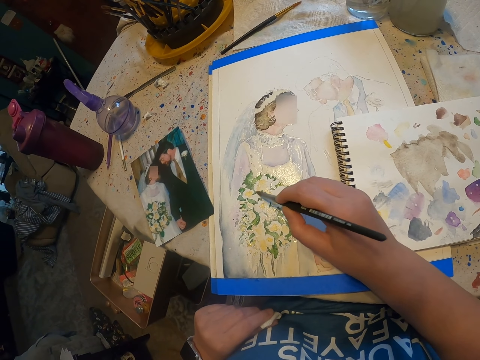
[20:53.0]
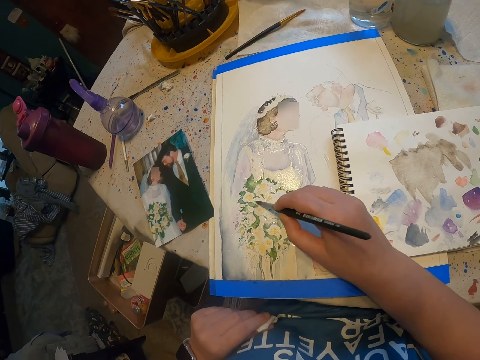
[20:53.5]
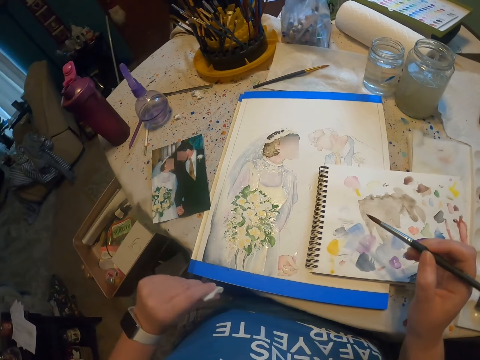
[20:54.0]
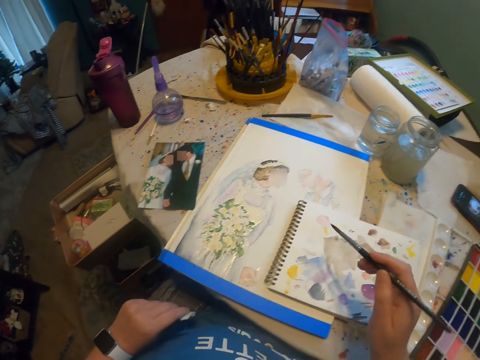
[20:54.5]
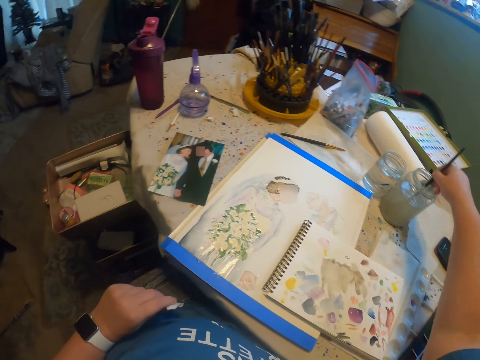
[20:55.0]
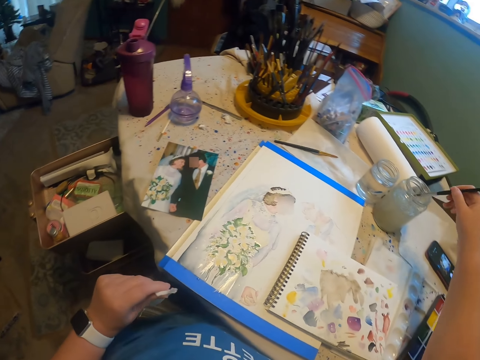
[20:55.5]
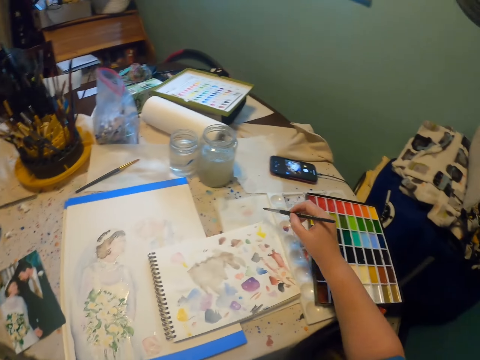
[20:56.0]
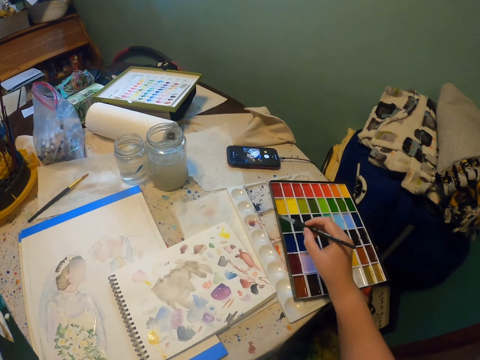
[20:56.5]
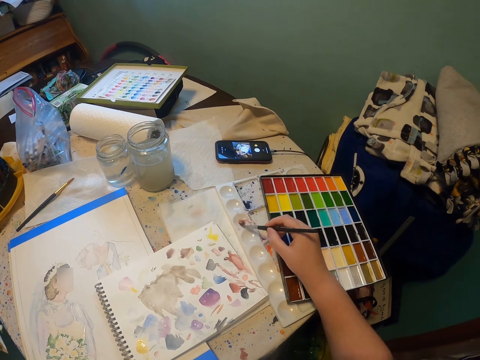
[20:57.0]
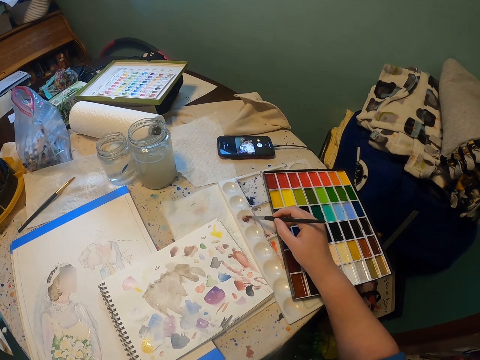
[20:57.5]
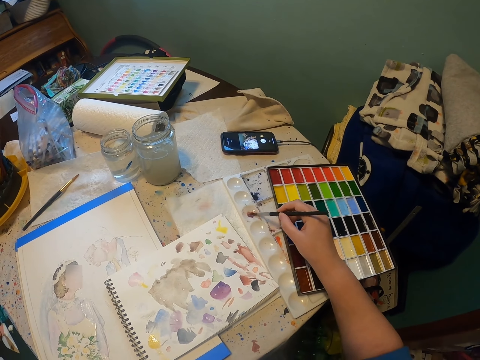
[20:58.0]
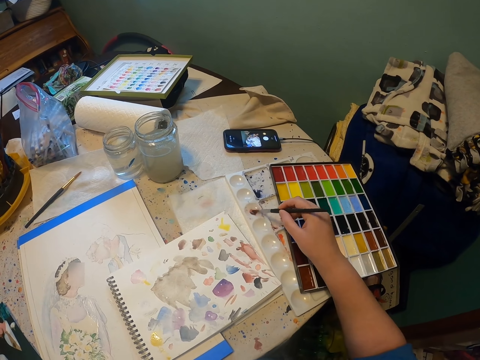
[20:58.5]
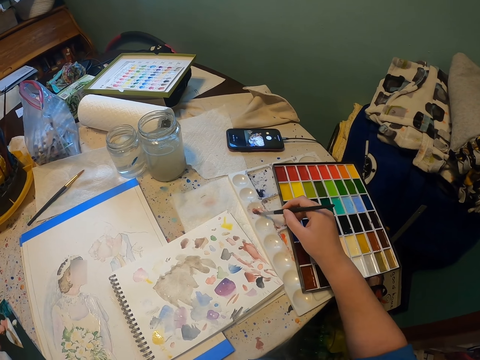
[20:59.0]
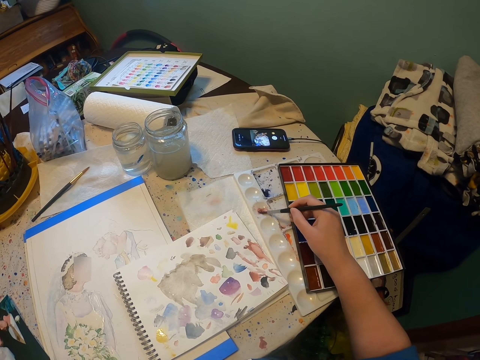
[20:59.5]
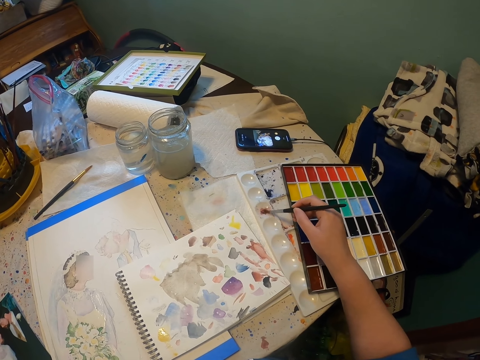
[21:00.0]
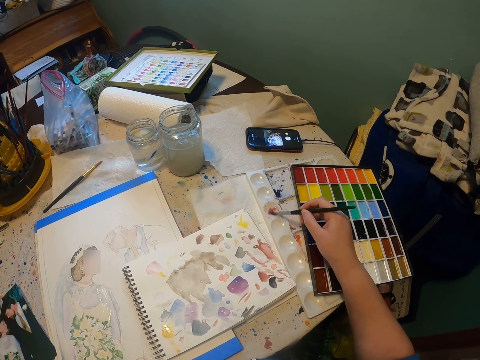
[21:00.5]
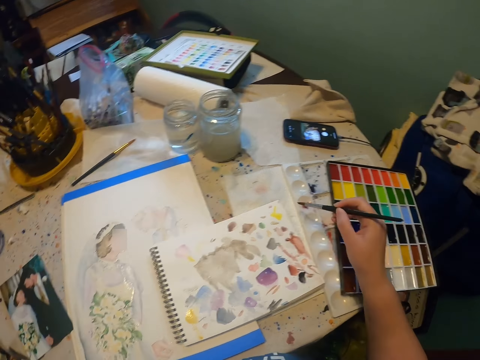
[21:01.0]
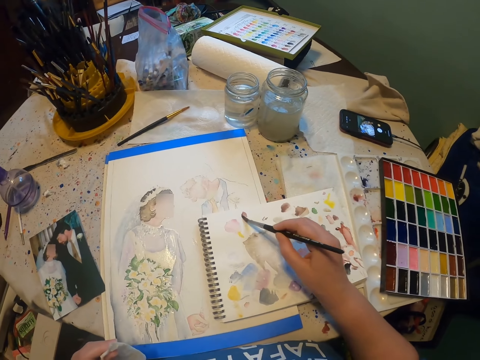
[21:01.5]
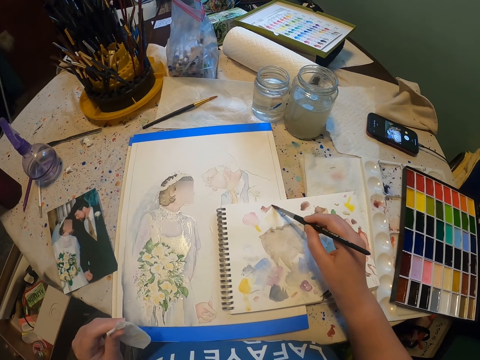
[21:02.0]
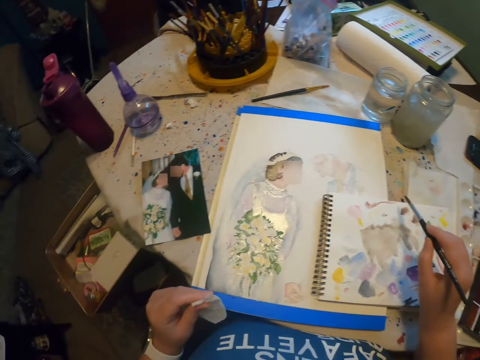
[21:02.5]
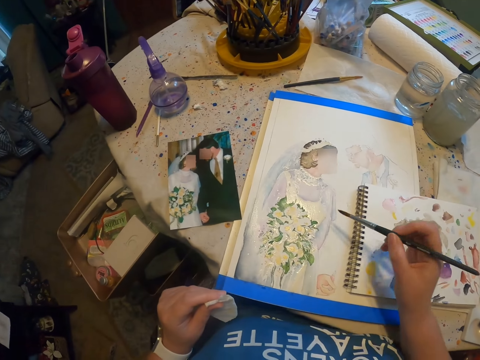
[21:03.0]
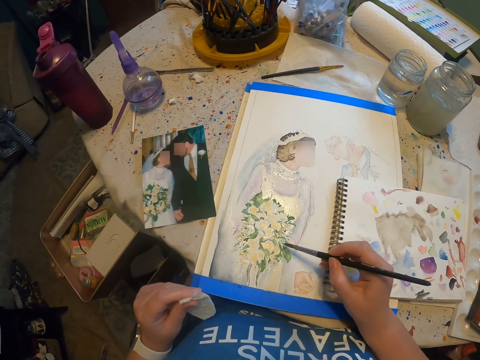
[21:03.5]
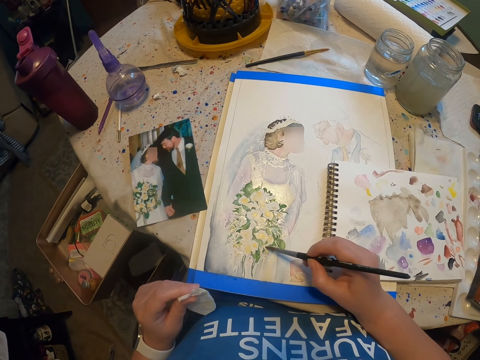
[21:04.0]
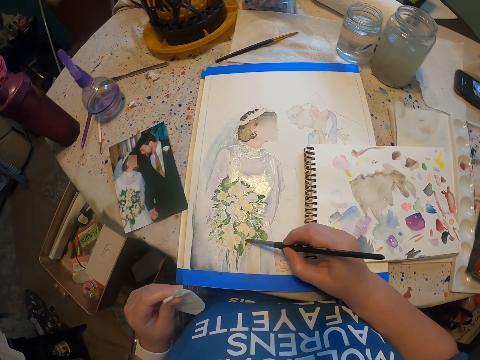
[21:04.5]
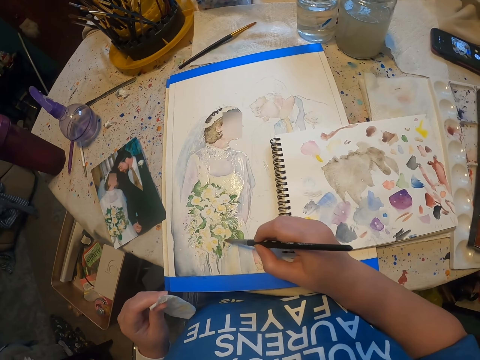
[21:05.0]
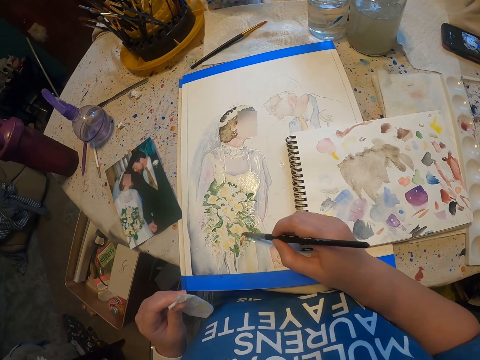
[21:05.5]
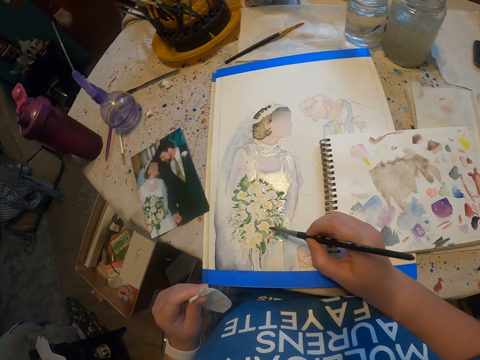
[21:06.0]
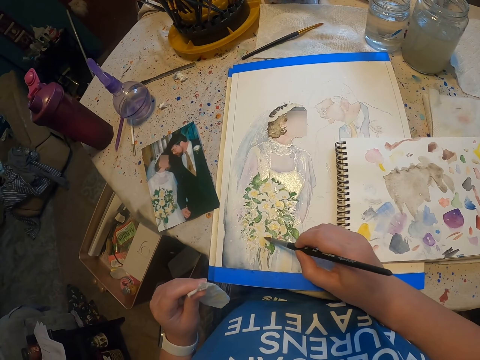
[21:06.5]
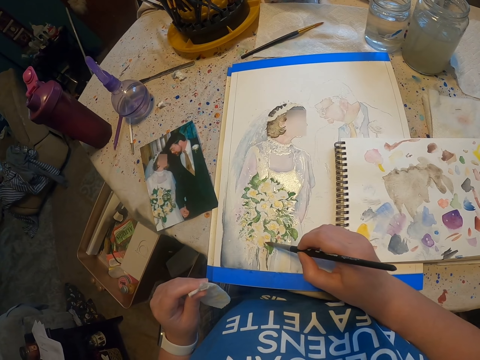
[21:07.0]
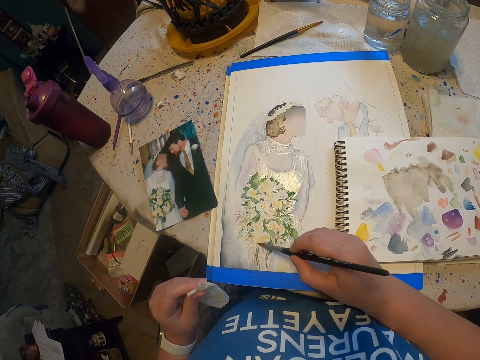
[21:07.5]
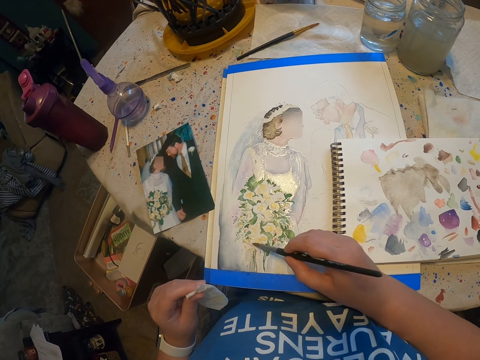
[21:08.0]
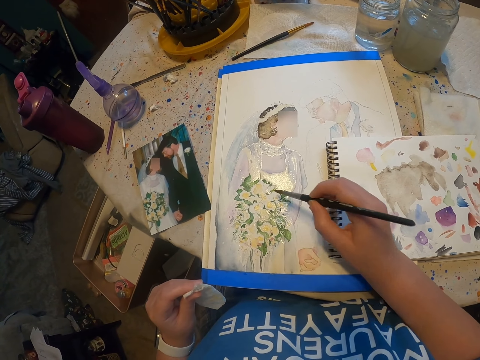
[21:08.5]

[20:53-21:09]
The camera wearer takes paint from the paint can and dips a paint brush in the water. They add paint on the paint brush from the color palette. They paint on a book with the paint brush. They paint on a paint paper.

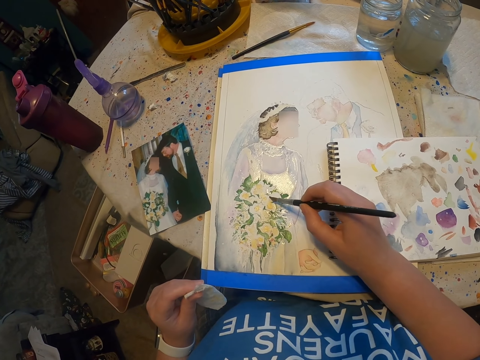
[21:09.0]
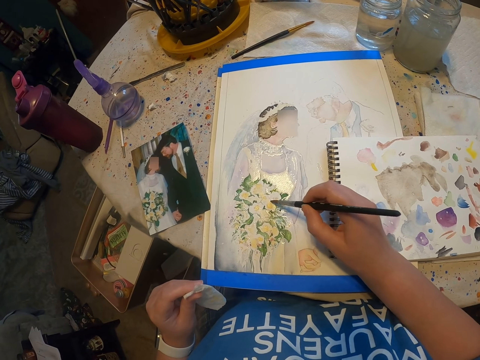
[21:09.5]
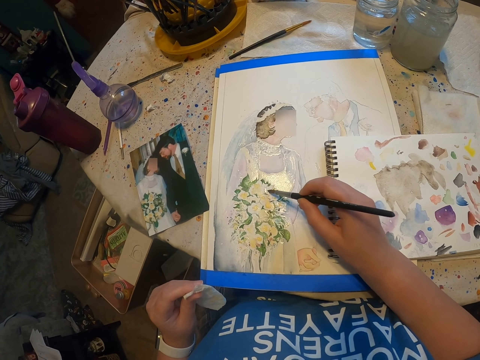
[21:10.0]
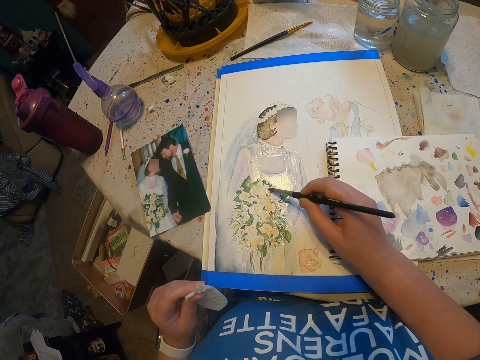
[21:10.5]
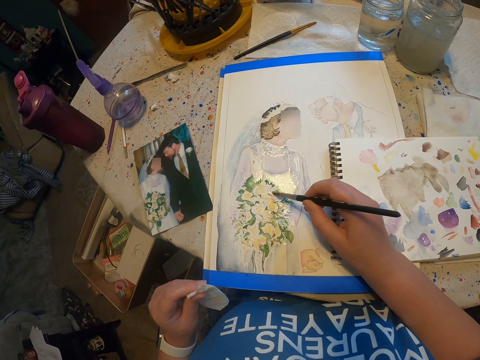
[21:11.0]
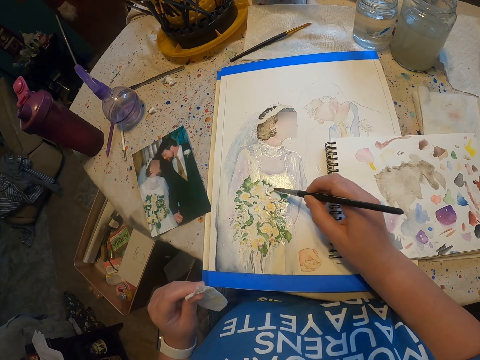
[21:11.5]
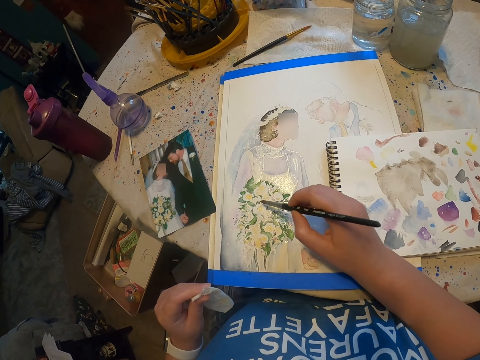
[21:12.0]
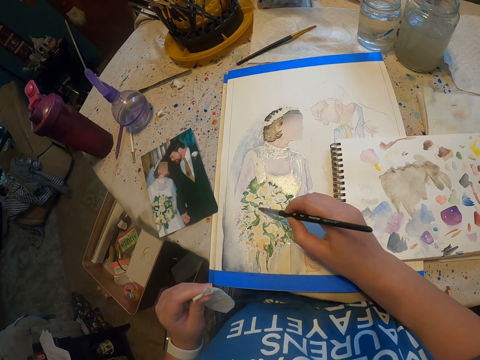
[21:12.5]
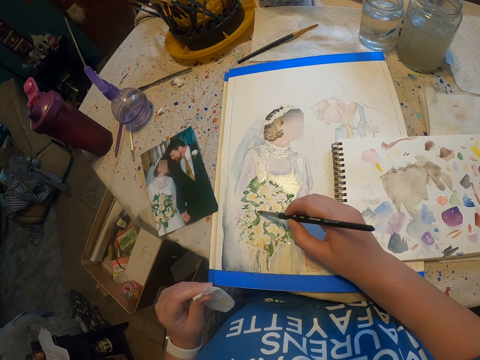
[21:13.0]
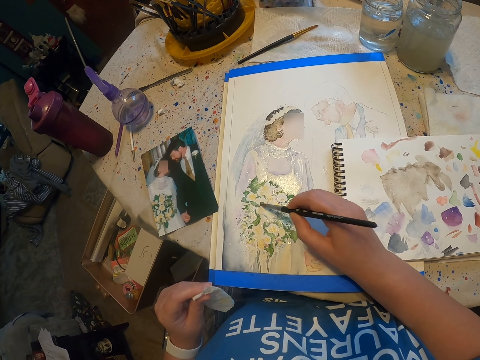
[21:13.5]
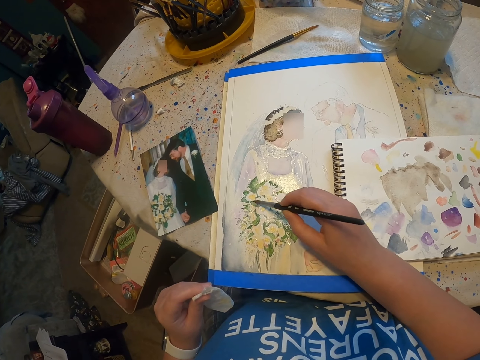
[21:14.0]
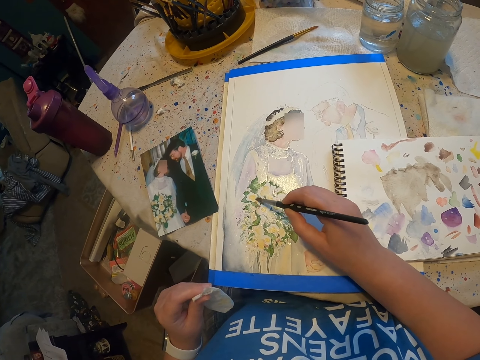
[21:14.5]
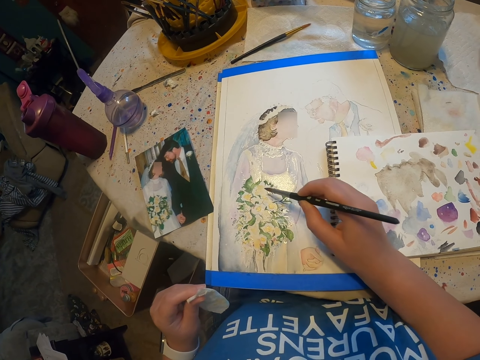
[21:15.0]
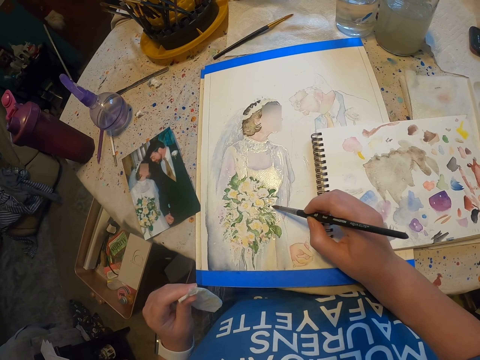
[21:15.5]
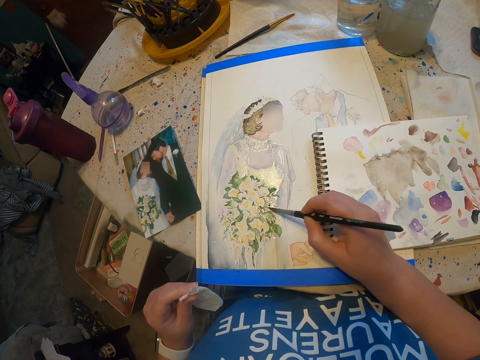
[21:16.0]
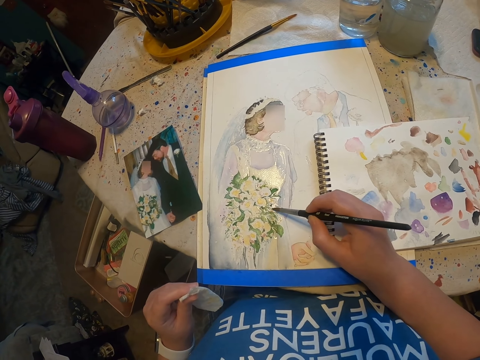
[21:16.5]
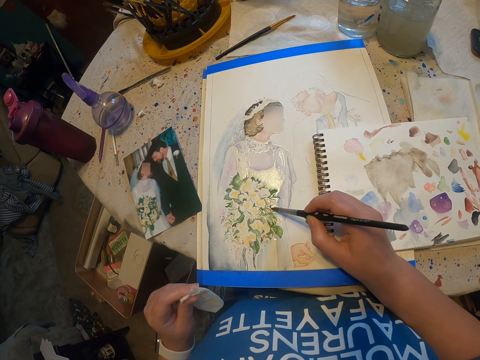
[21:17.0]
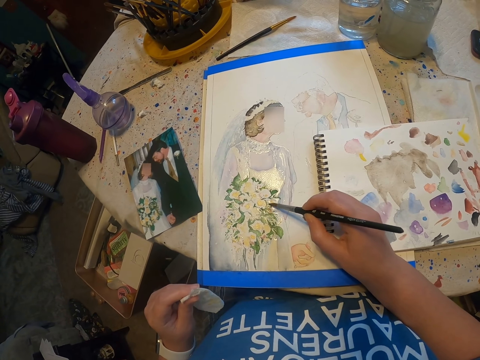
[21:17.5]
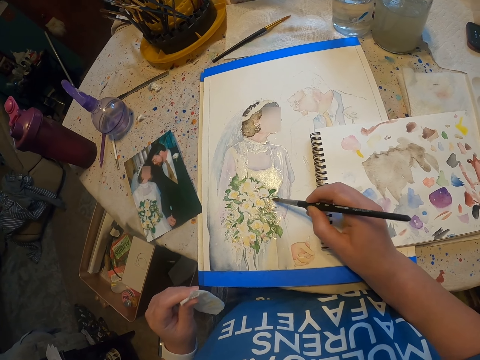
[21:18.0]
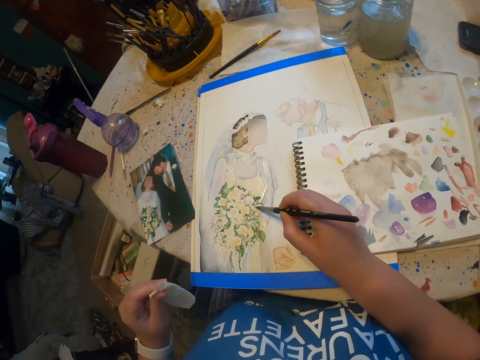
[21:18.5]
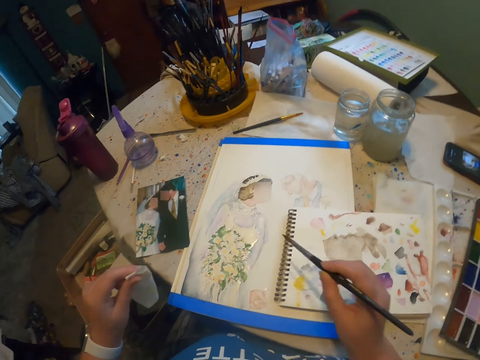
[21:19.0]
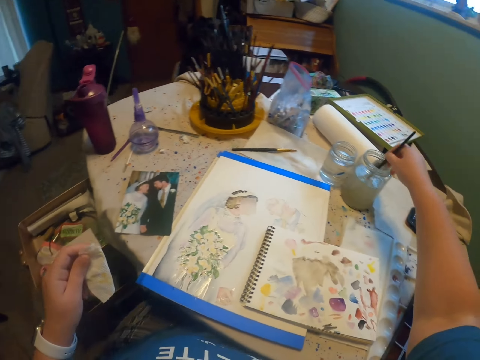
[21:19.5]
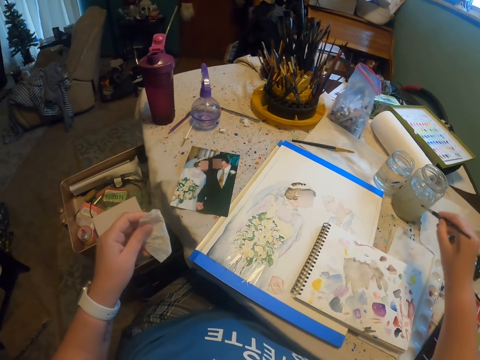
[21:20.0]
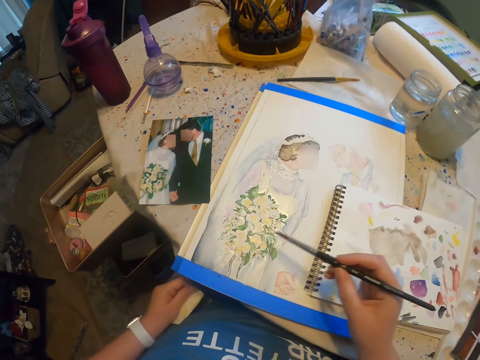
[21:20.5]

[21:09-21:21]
The camera wearer dips a paint brush in the water, takes paint from the paint can and reduces paint from the paint brush.
